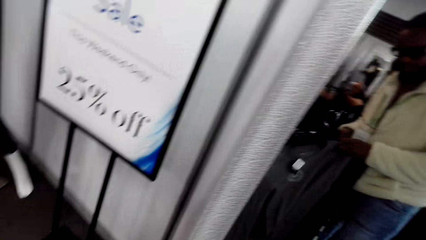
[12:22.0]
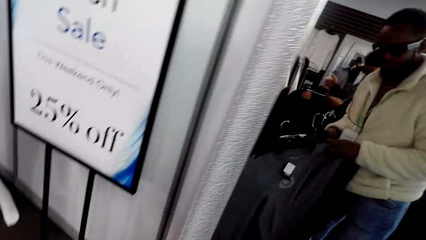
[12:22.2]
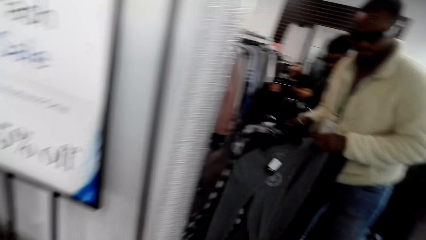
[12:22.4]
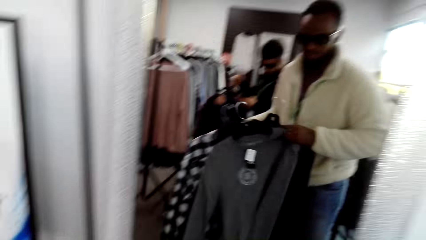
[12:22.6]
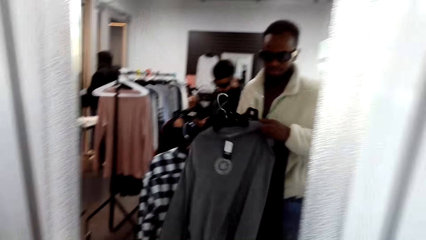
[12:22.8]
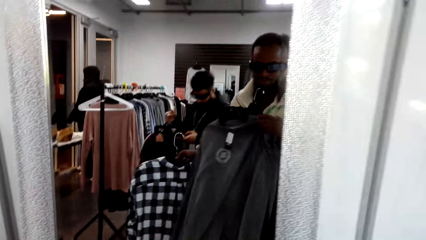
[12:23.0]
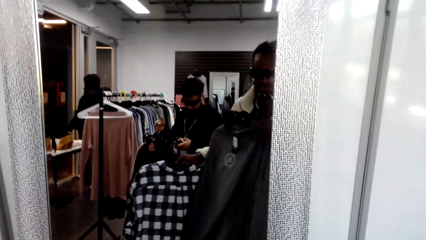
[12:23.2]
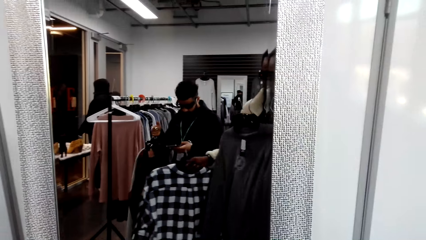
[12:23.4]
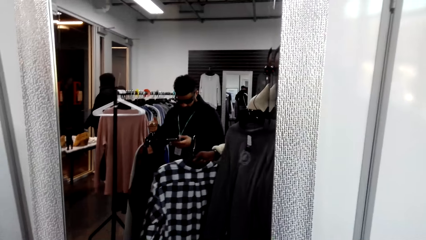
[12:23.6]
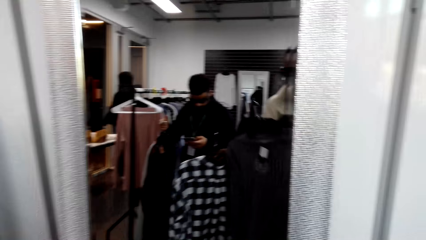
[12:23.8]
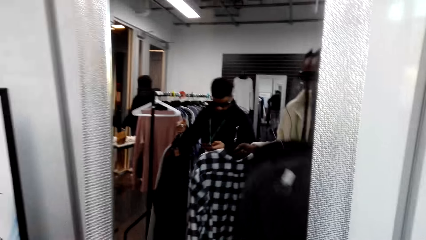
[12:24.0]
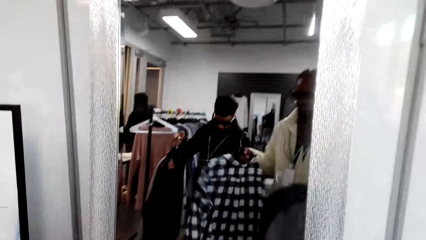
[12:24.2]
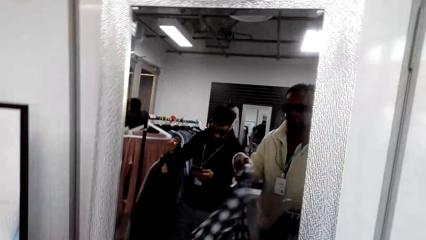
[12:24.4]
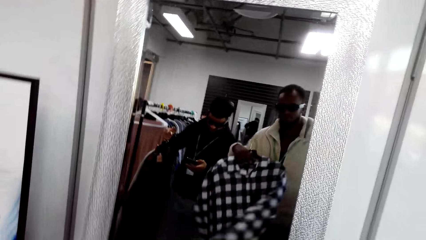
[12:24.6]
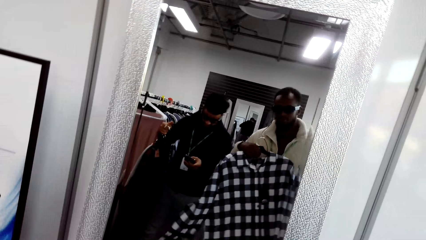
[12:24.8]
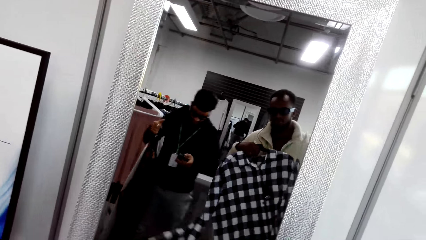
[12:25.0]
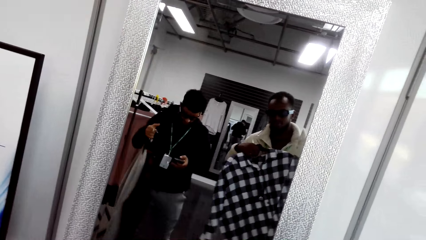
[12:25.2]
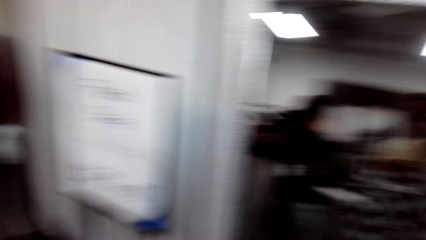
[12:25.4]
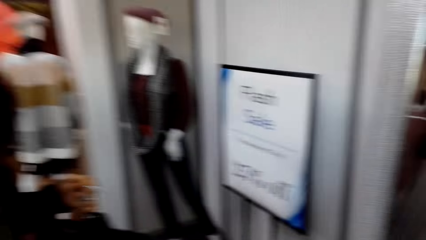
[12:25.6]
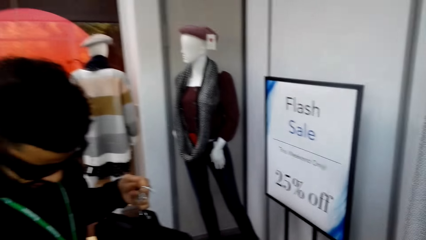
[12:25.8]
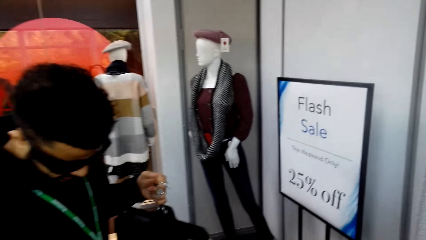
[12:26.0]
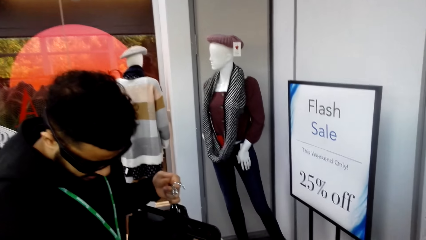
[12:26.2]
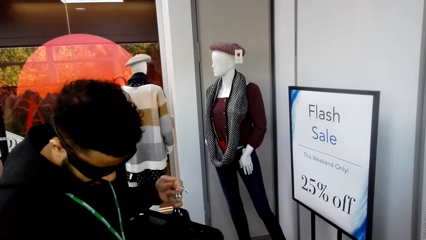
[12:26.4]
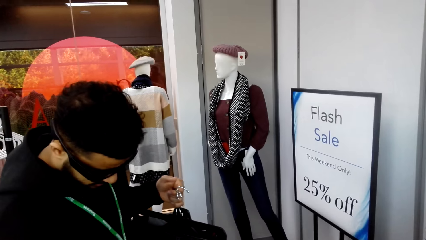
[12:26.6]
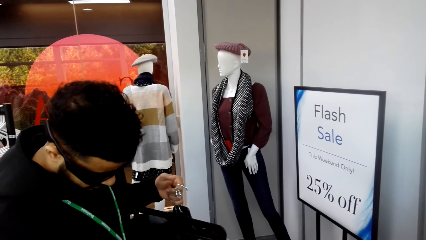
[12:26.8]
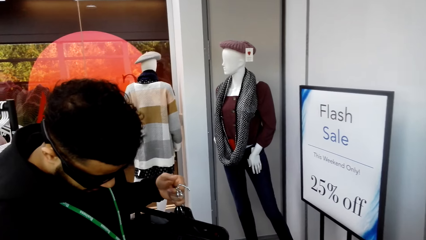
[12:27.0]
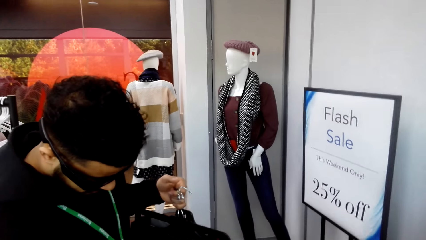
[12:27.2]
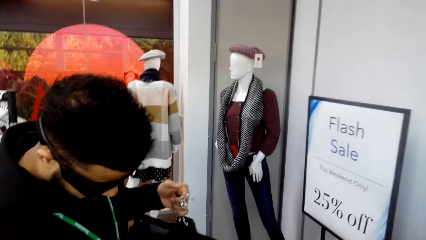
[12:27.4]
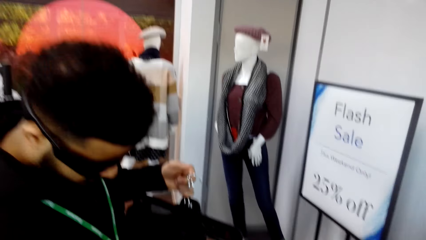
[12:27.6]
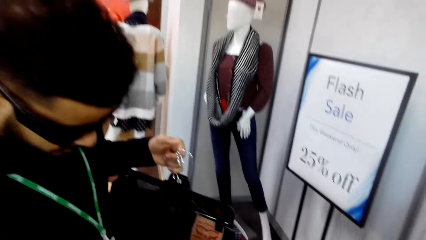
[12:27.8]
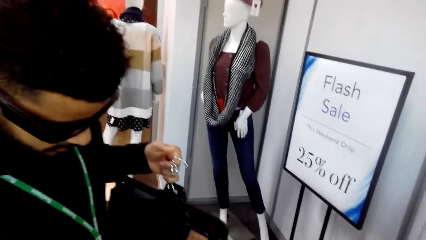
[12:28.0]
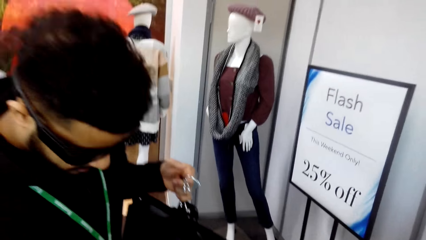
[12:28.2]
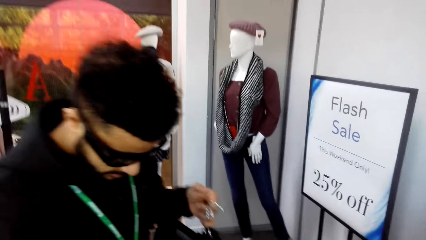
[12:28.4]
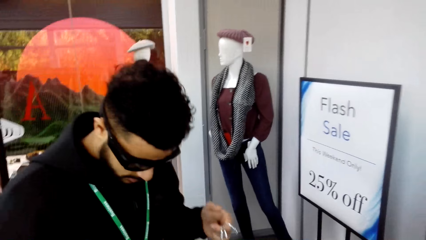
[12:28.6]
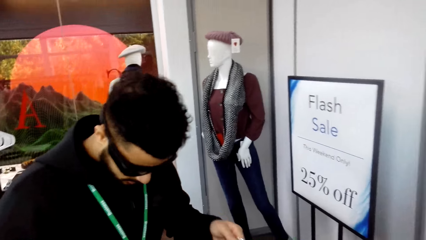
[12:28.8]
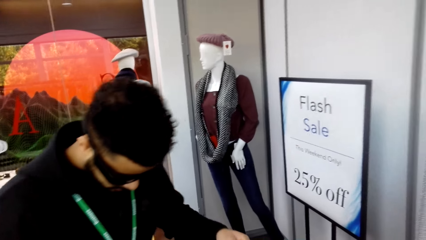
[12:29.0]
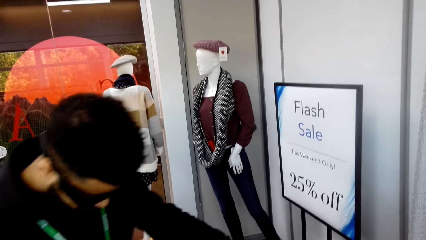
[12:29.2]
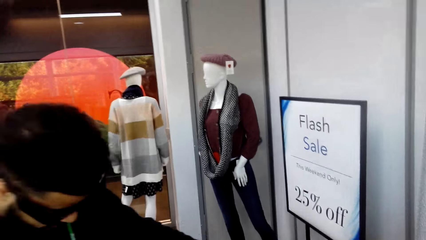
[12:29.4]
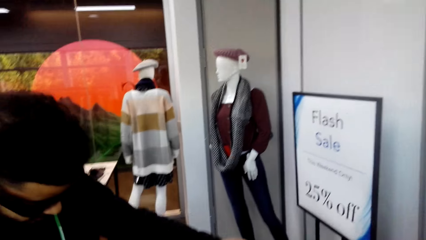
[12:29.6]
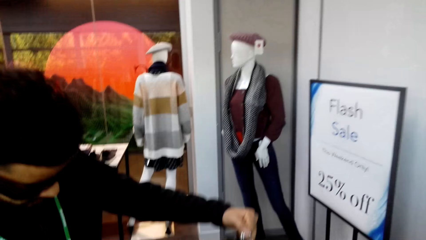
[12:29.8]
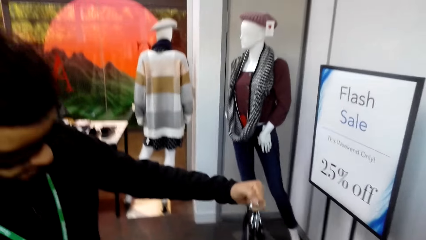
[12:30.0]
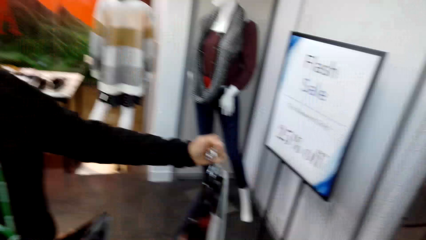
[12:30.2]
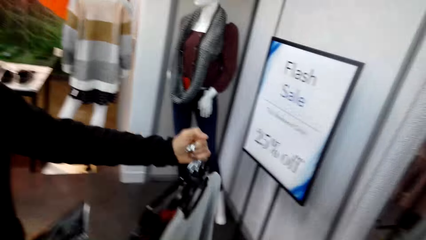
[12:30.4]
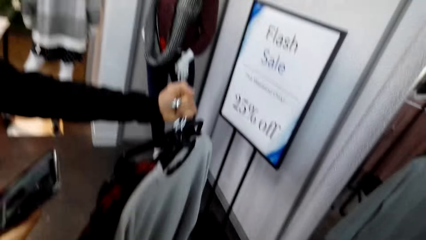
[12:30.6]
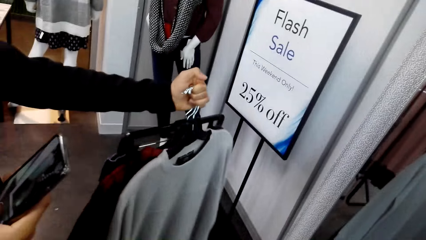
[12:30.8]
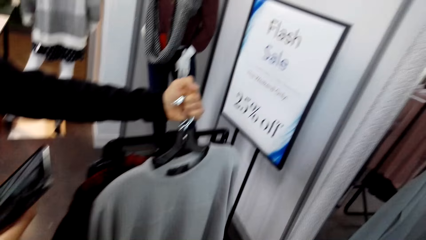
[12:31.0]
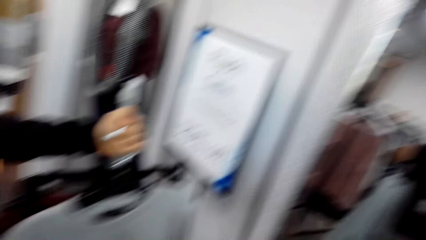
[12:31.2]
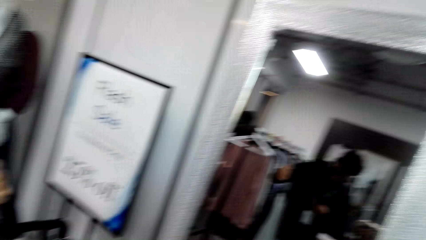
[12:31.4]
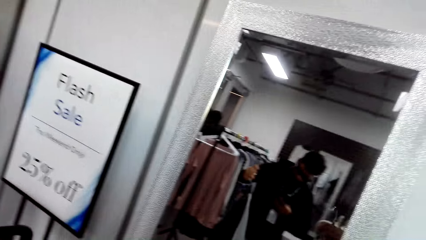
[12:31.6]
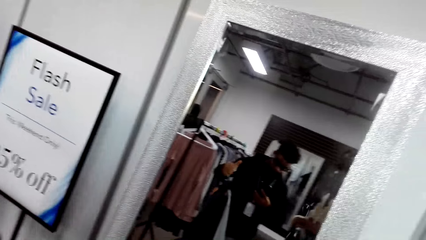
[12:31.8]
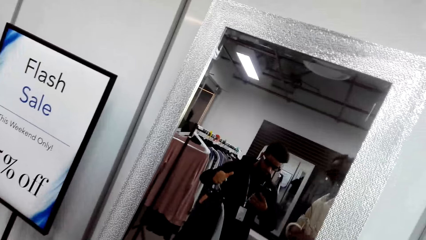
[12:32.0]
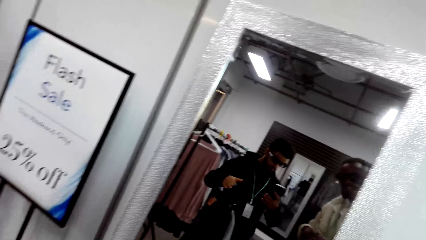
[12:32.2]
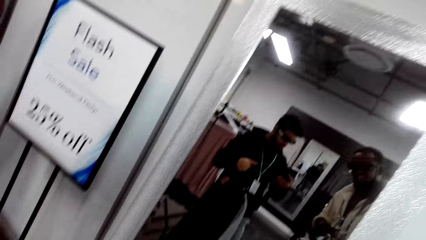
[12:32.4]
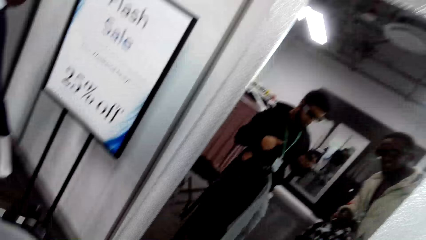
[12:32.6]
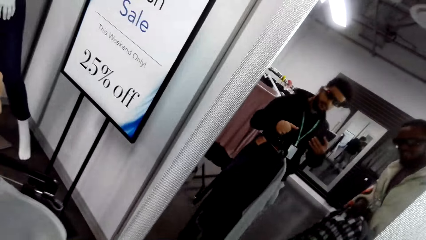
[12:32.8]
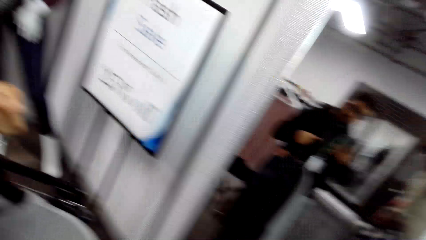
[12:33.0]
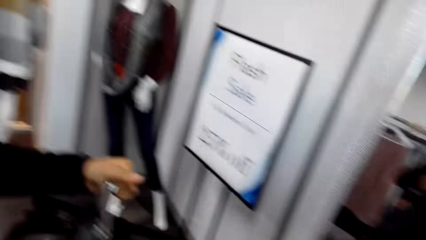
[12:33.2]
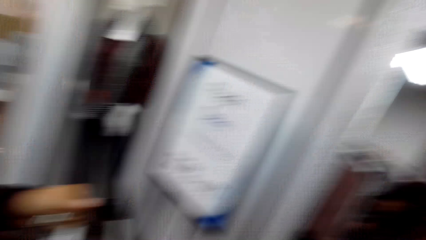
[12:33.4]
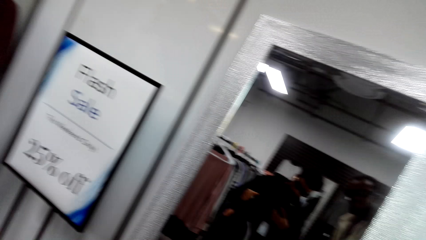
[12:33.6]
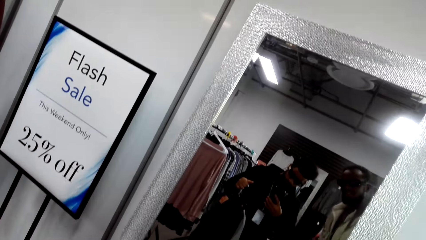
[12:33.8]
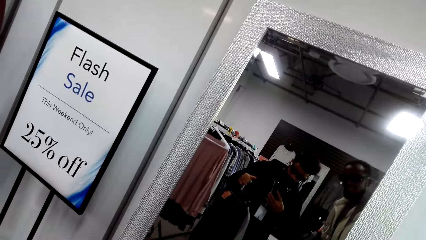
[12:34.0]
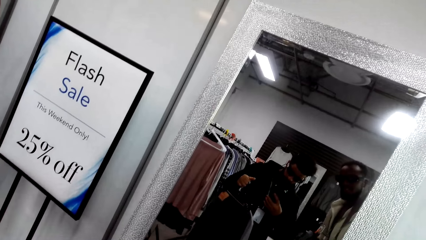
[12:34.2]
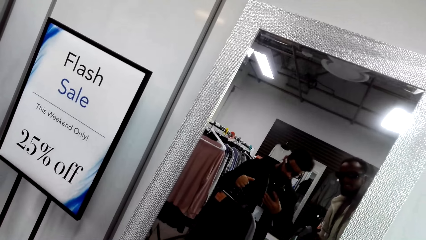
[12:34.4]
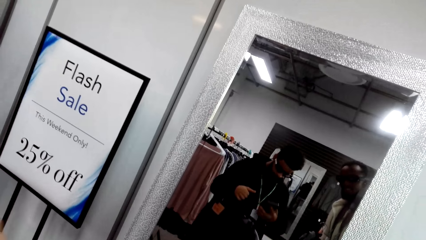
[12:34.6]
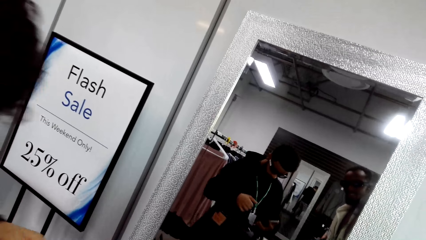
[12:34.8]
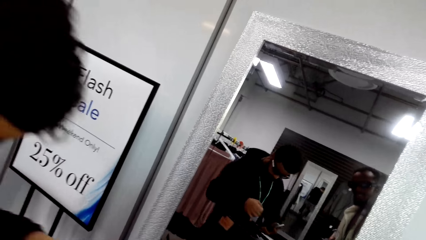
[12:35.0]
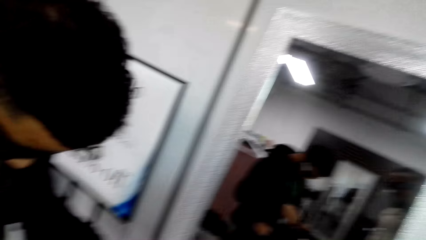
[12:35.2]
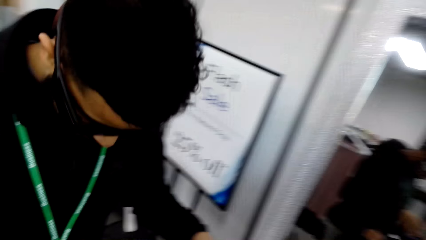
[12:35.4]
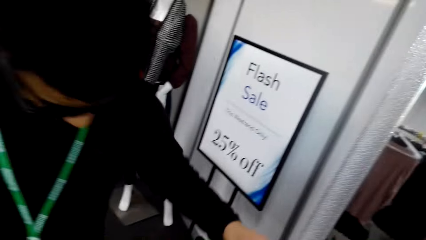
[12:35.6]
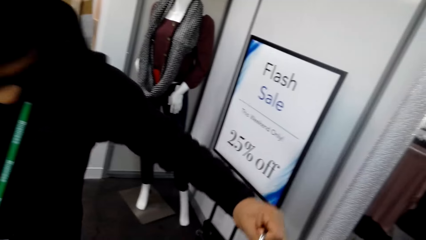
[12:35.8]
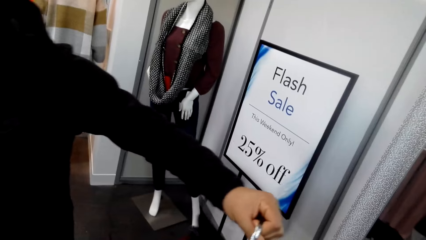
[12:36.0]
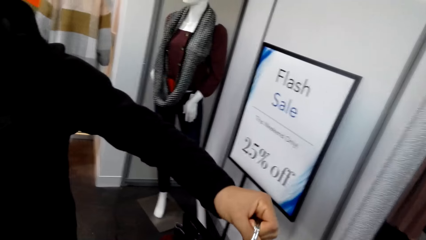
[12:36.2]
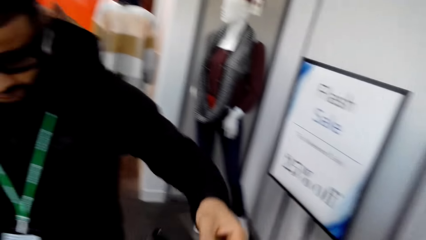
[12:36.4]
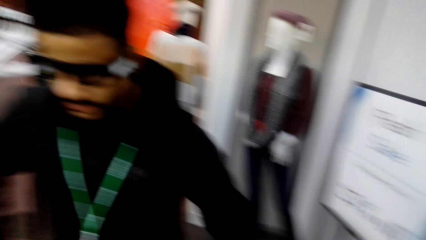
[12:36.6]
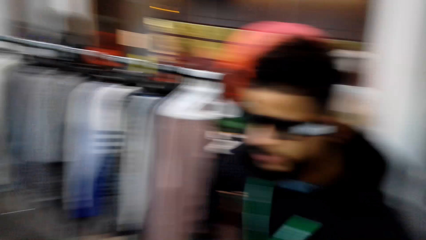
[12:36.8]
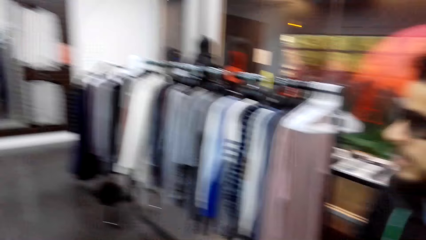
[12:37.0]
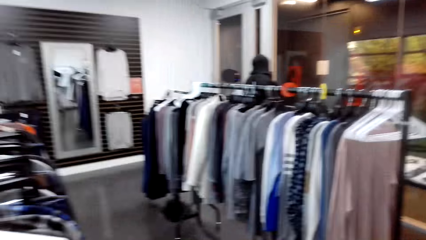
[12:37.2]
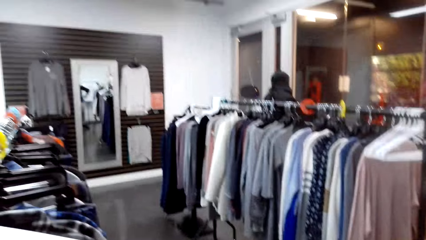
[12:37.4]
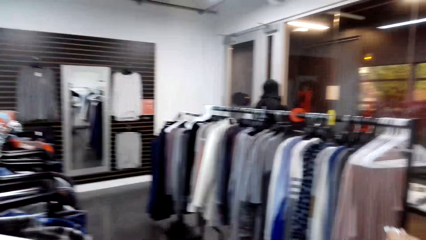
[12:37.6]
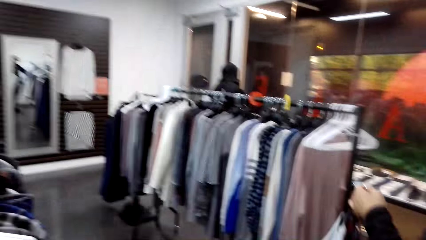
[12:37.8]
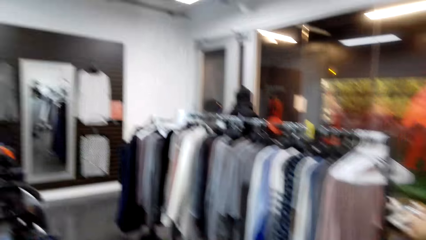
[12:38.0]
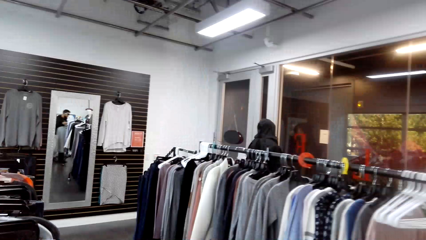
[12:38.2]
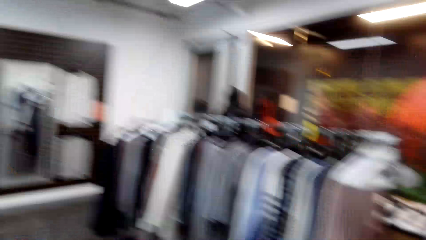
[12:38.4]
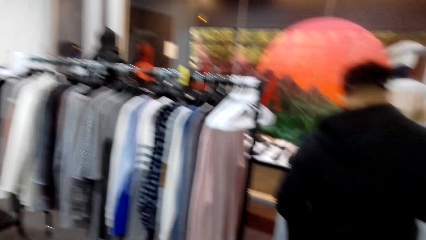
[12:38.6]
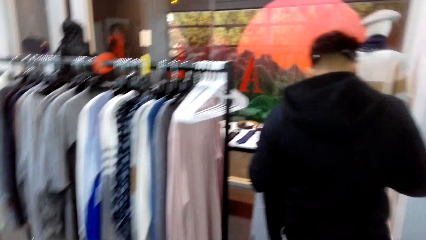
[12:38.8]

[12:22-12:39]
A man converses with the camera wearer. The camera wearer examines the clothes. They look around the shop. The man holds the clothes. The camera wearer converses with the man.
